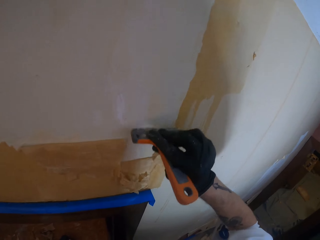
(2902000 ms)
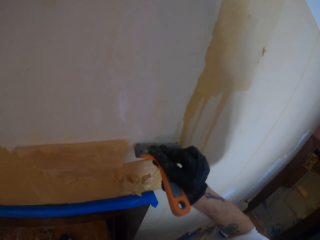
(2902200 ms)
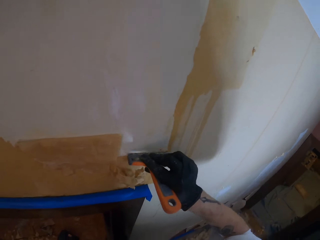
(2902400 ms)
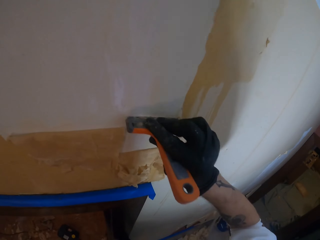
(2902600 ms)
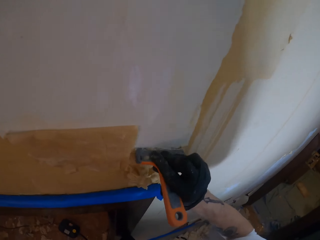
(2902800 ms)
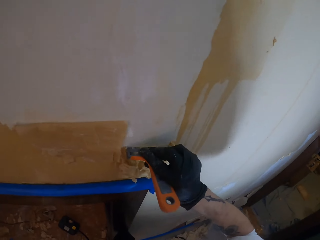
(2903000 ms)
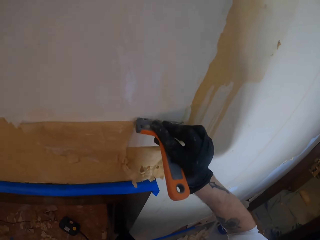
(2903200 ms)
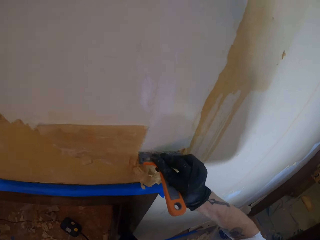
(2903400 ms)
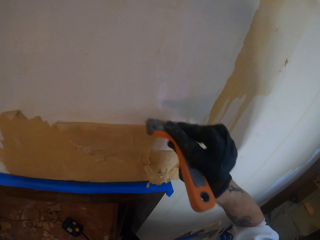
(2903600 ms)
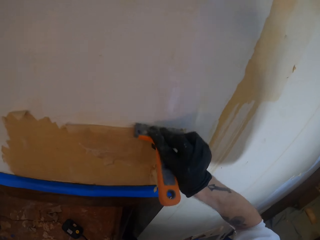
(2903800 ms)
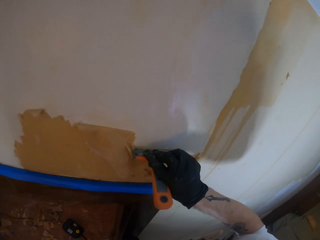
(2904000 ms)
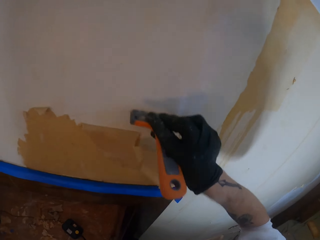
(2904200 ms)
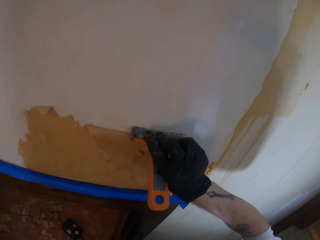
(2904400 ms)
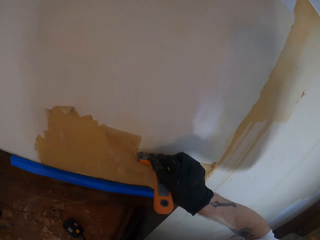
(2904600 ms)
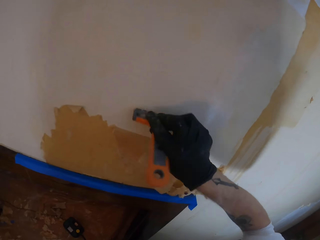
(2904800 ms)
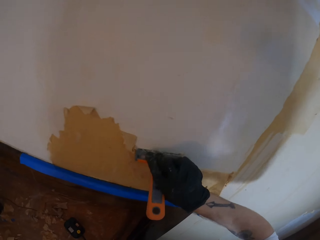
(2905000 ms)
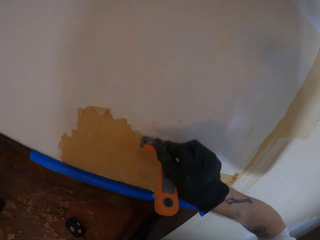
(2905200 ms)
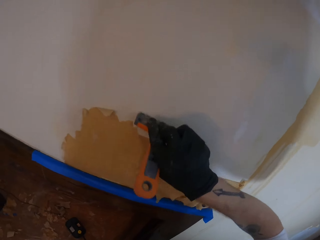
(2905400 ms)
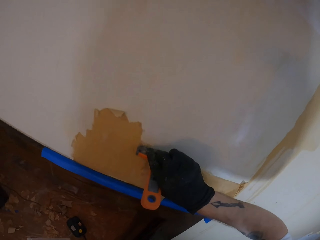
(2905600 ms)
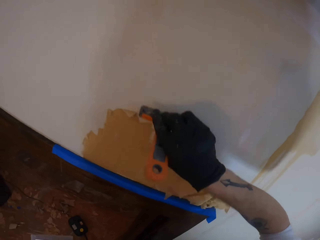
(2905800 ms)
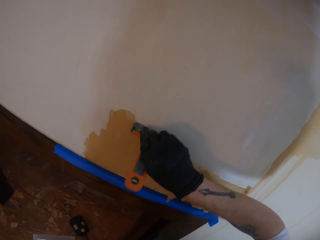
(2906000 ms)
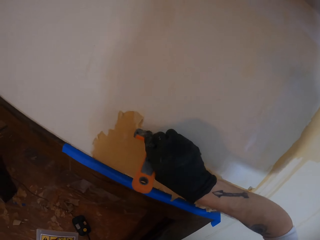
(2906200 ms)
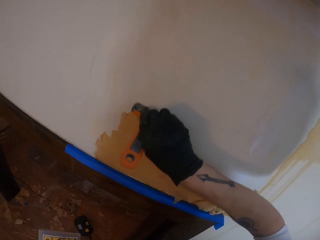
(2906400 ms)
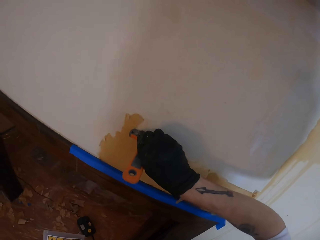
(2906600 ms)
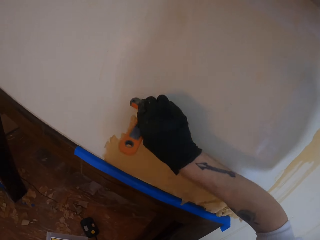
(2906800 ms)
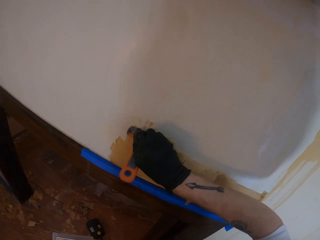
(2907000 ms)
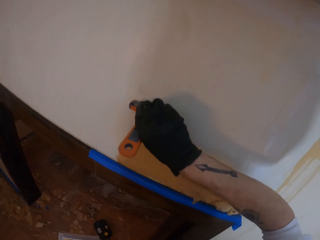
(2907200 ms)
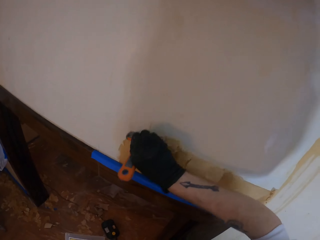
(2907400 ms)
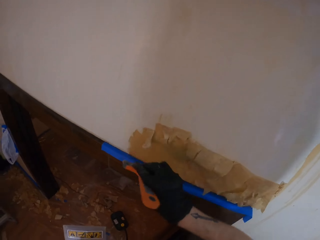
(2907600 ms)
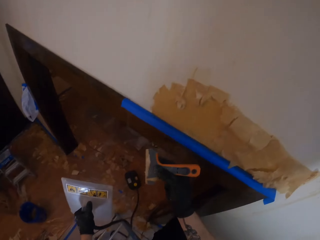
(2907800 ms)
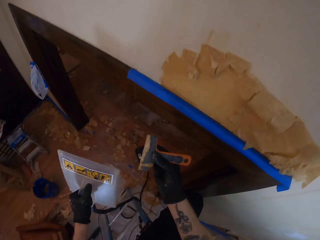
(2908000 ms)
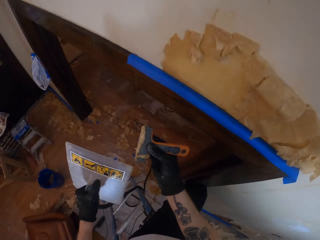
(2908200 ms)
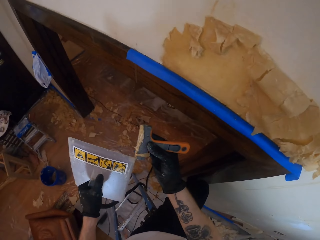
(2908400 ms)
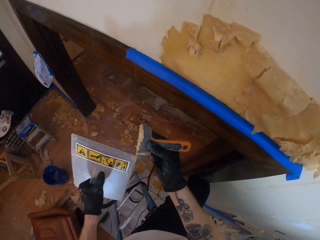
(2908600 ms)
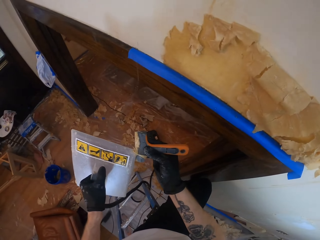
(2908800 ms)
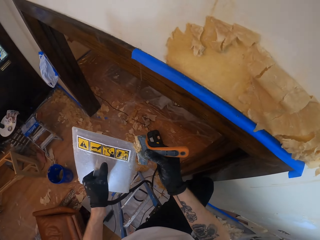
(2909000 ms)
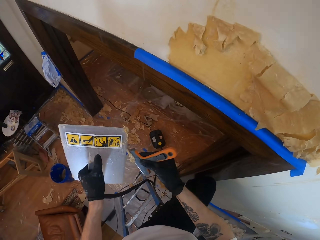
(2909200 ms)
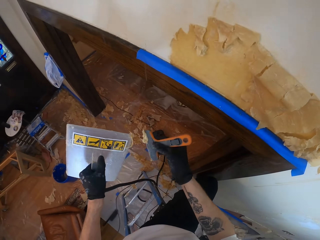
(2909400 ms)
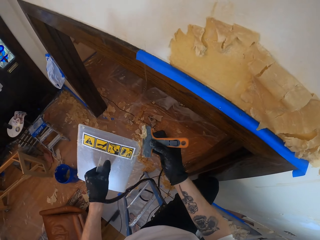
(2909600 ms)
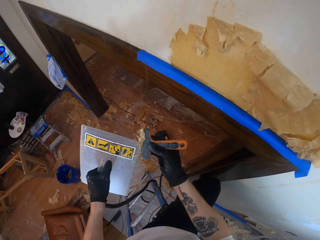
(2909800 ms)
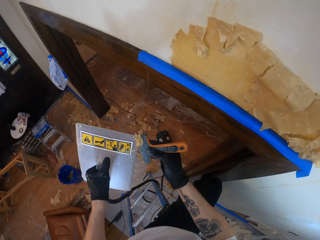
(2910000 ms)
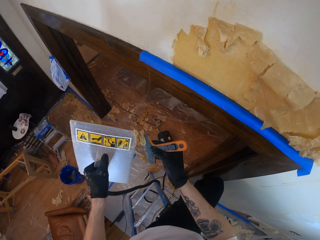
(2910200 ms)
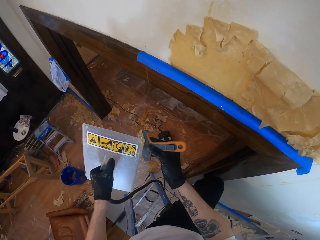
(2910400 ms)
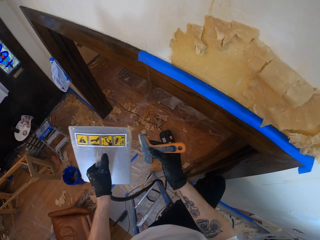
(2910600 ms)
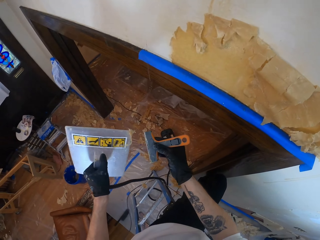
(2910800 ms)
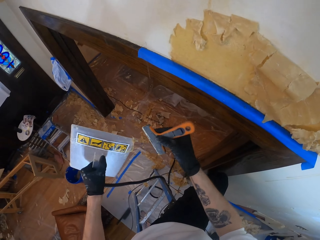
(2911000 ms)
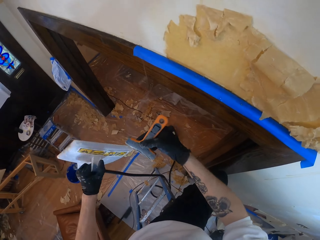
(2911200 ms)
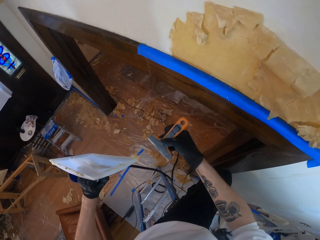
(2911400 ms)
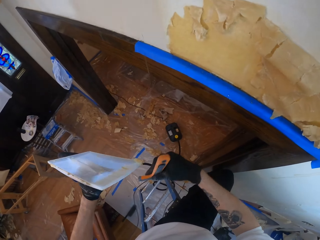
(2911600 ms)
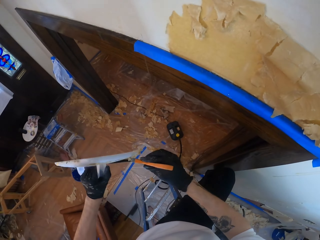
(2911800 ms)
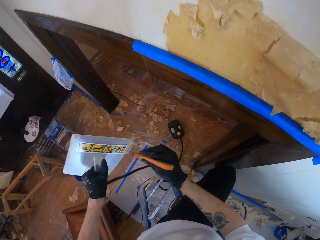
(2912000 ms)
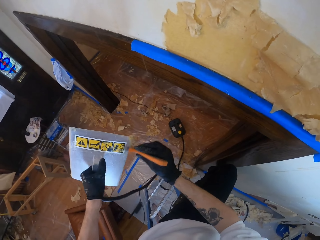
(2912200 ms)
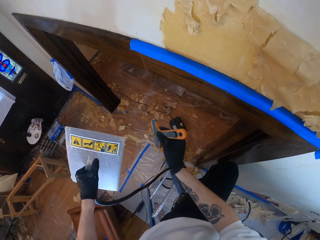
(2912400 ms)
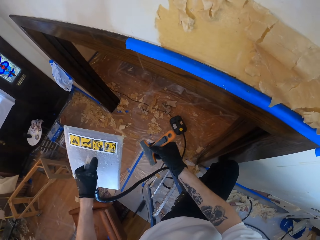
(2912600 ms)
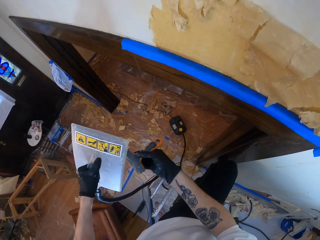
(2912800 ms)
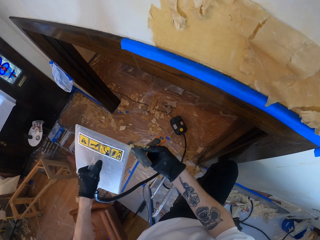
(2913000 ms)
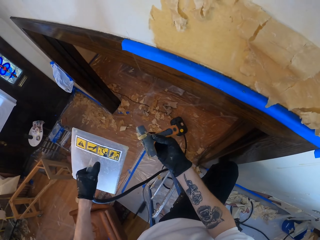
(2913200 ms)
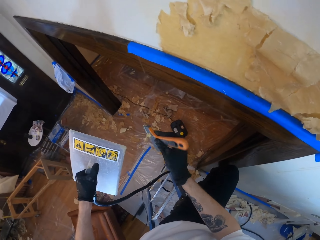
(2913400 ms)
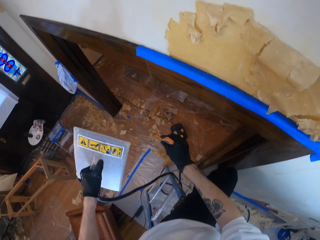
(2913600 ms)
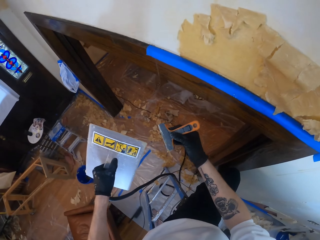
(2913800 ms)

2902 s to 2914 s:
The camera wearer removes paint from the paint scraper with the trowel. They remove paint from the trowel with the scraper.

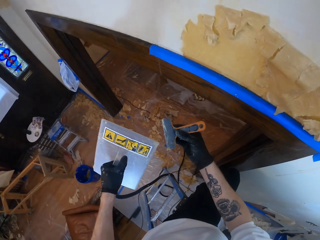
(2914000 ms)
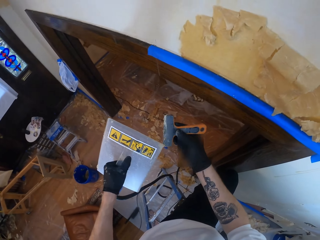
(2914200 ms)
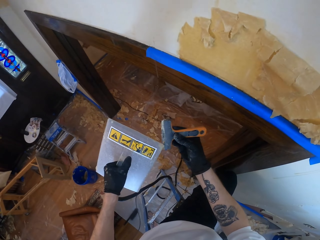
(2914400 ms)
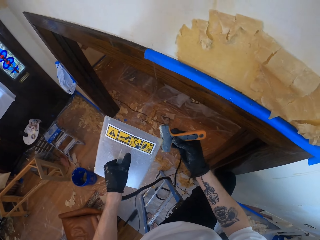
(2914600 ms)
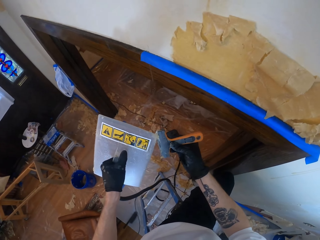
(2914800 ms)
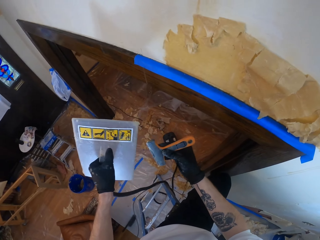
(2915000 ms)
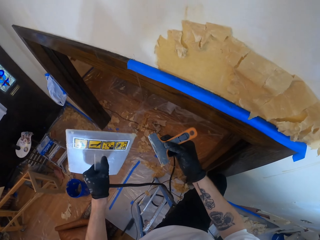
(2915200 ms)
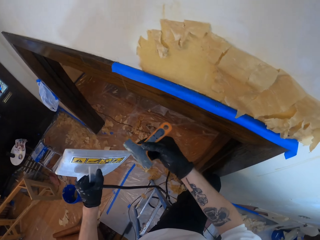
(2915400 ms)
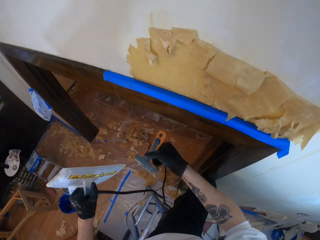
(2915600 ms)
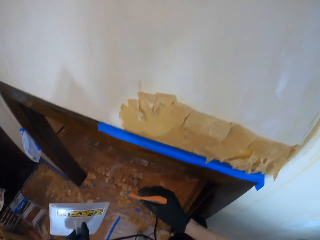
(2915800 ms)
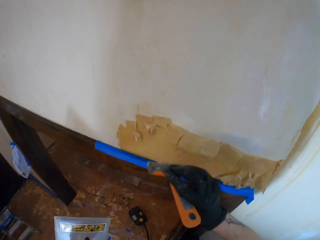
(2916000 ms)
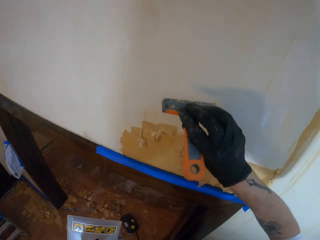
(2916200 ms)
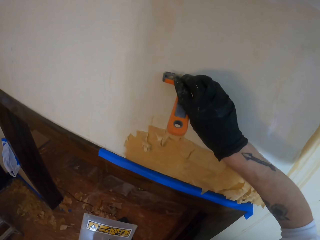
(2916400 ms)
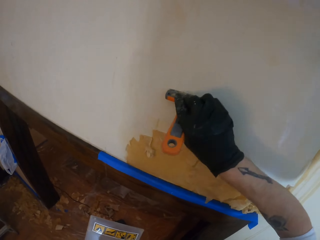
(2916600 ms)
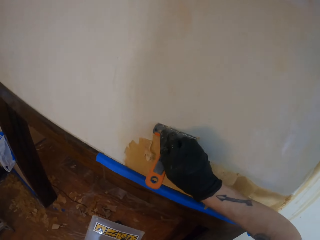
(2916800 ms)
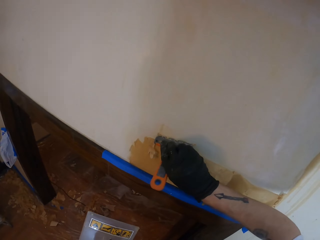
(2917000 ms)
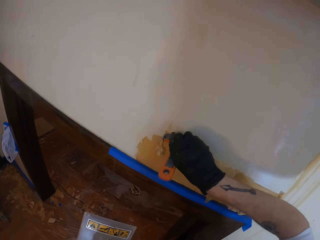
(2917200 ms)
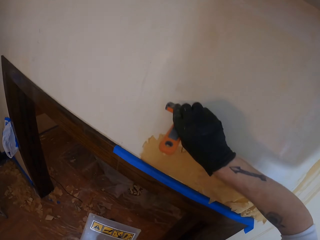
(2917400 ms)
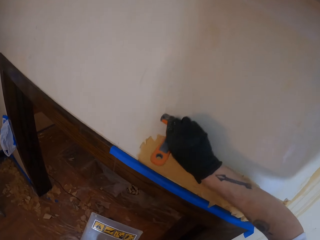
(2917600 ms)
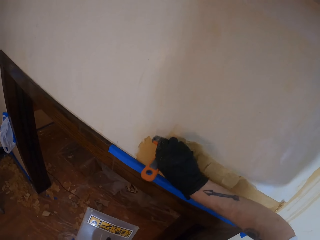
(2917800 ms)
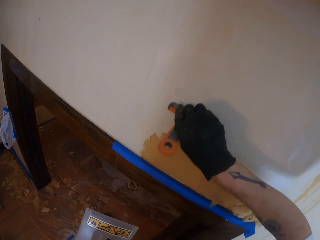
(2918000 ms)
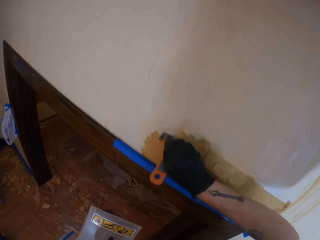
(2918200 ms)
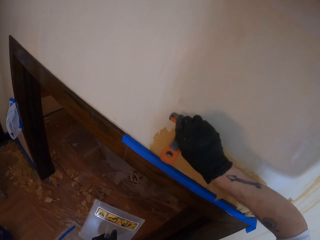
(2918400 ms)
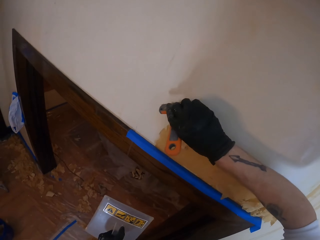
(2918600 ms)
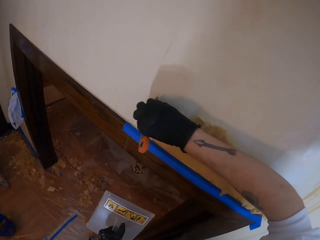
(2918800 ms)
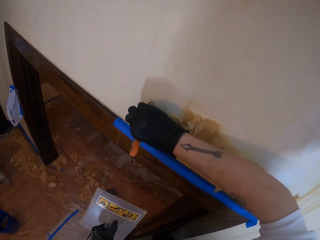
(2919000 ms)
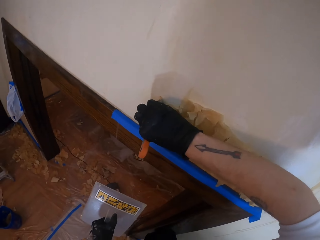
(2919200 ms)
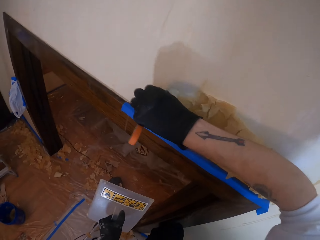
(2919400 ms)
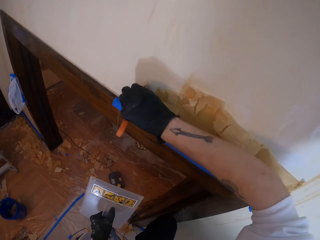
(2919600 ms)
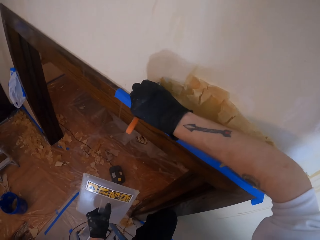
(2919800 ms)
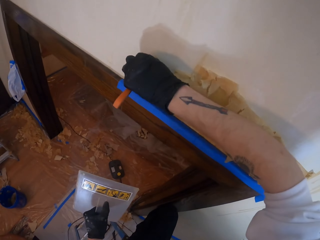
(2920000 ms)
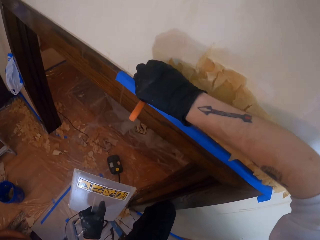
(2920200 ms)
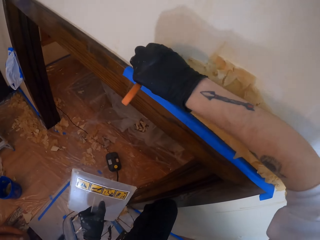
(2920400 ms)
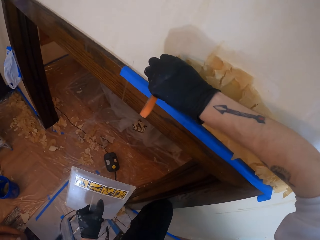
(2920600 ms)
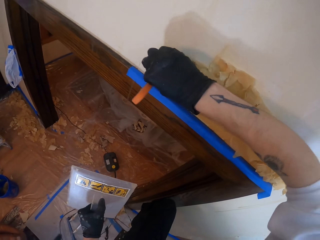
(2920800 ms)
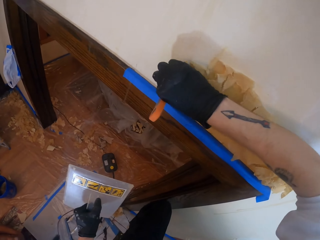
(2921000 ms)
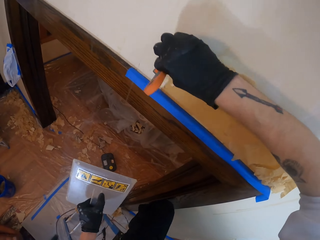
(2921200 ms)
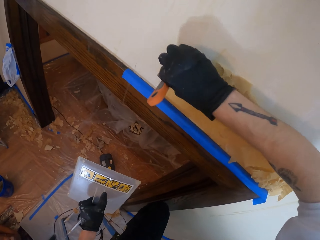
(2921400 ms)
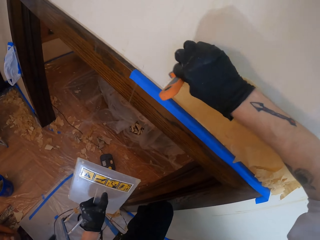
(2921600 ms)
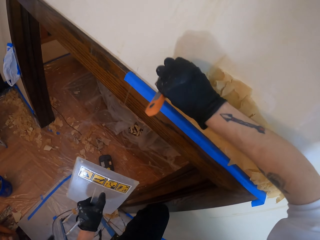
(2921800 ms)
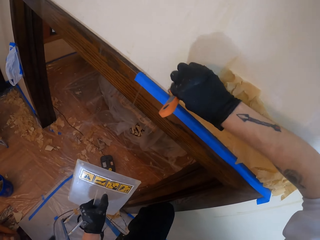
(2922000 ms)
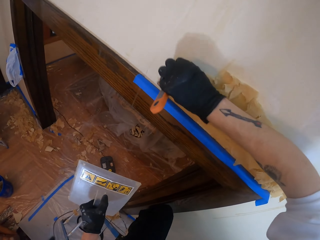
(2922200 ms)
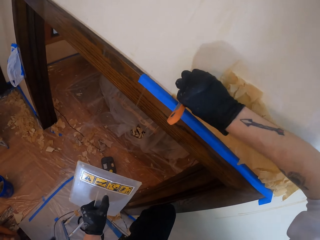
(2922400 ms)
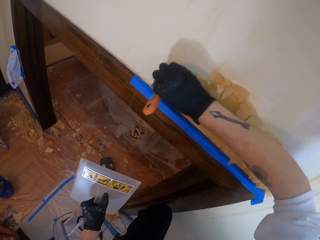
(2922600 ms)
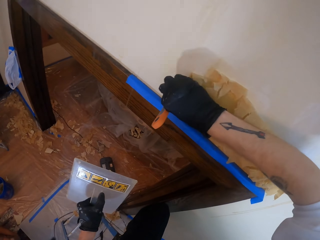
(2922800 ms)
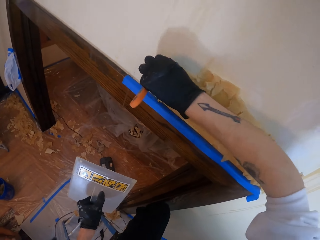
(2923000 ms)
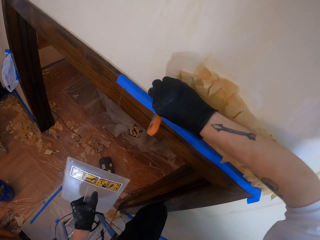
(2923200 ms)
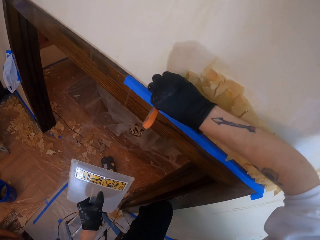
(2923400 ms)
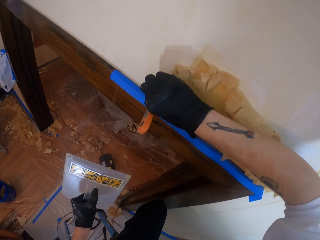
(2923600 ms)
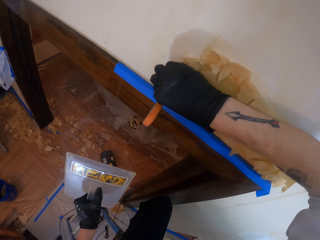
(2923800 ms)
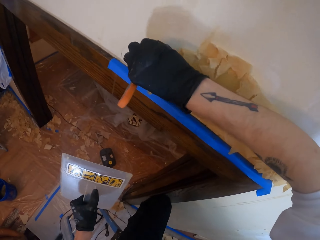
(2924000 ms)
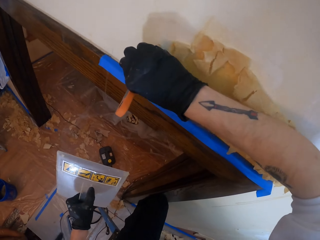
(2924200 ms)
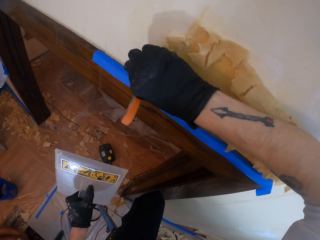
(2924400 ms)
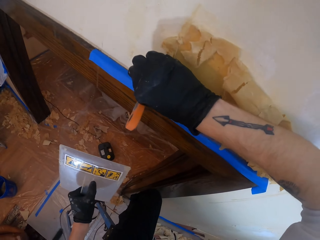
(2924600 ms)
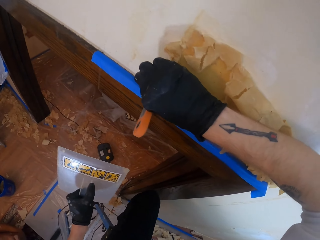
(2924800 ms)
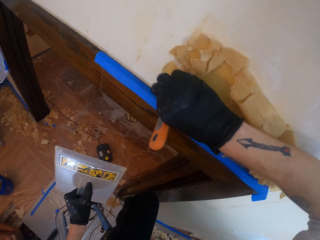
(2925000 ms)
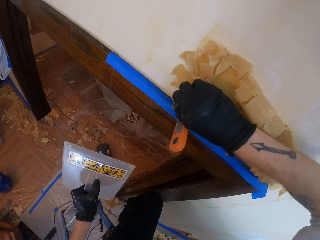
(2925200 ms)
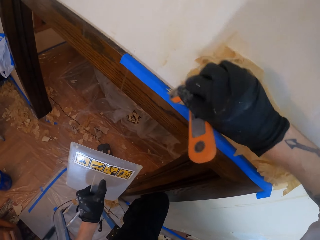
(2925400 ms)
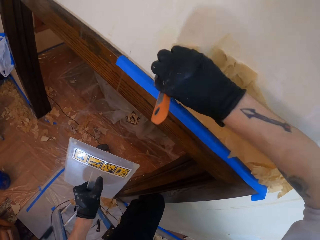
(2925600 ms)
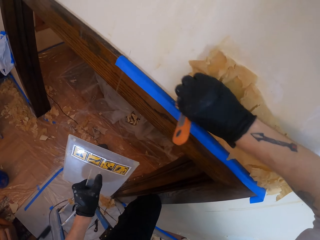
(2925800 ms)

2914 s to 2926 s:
The camera wearer removes paint from the scraper with the trowel. They remove the paint on the wall with the paint scraper.
